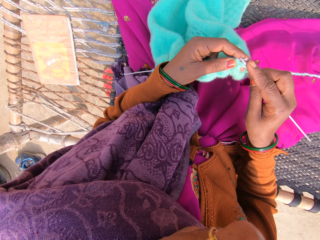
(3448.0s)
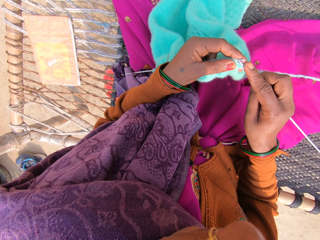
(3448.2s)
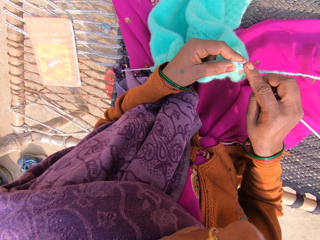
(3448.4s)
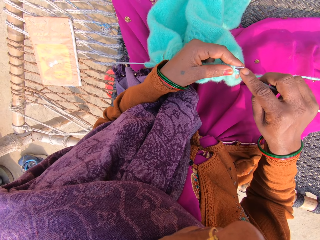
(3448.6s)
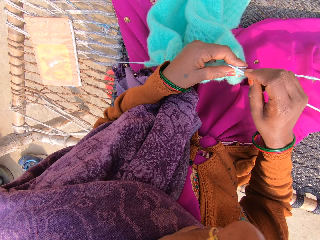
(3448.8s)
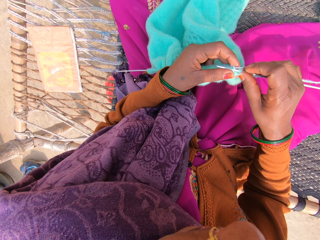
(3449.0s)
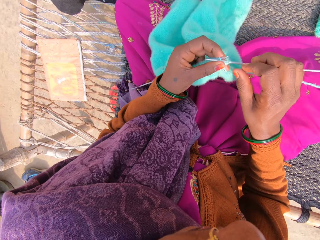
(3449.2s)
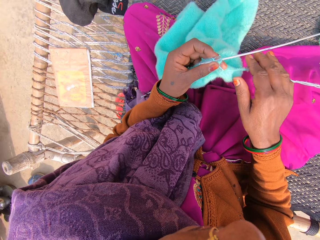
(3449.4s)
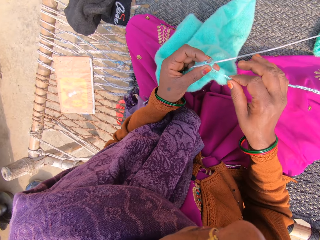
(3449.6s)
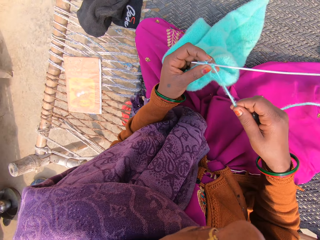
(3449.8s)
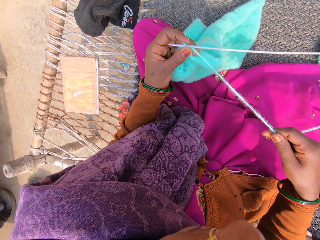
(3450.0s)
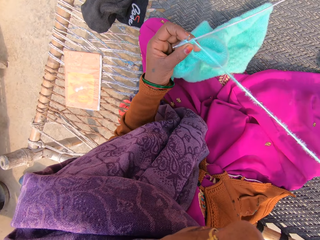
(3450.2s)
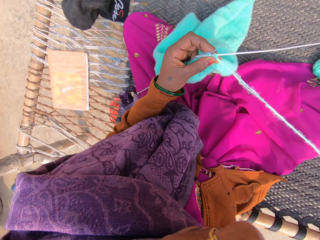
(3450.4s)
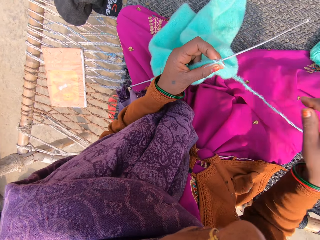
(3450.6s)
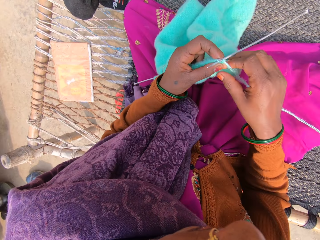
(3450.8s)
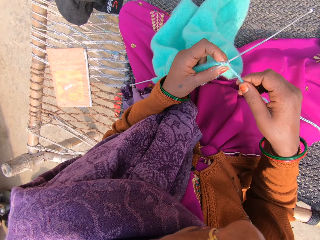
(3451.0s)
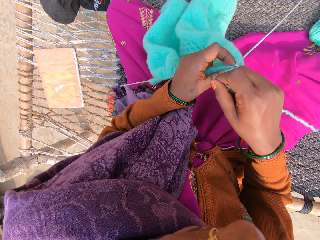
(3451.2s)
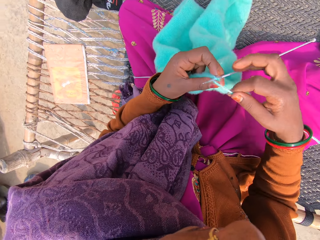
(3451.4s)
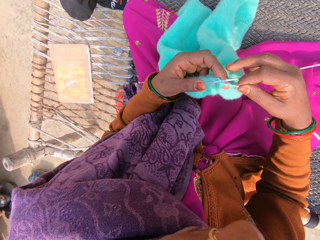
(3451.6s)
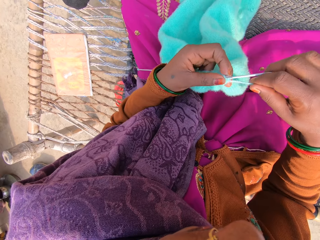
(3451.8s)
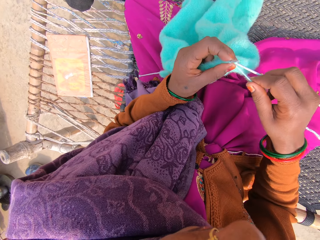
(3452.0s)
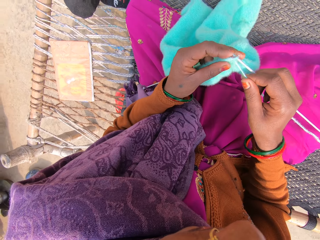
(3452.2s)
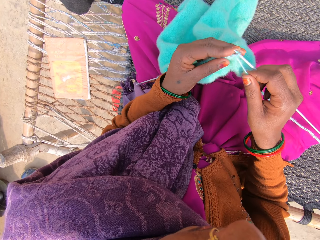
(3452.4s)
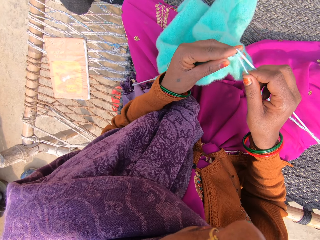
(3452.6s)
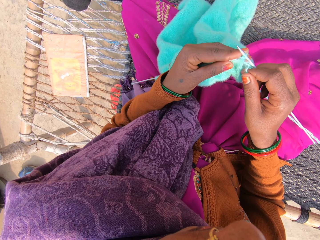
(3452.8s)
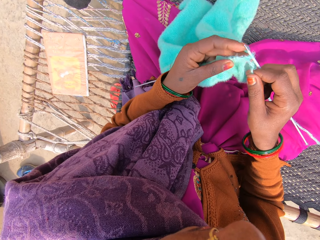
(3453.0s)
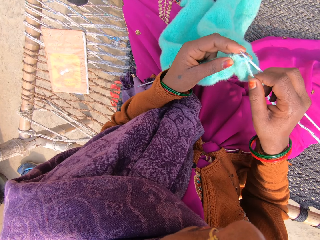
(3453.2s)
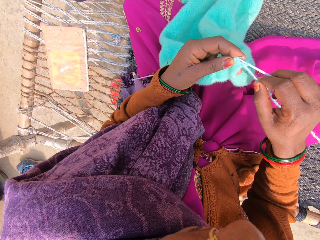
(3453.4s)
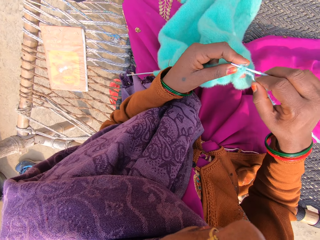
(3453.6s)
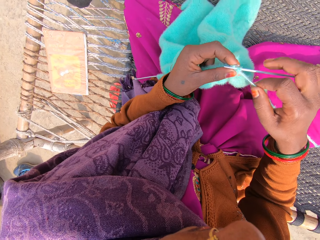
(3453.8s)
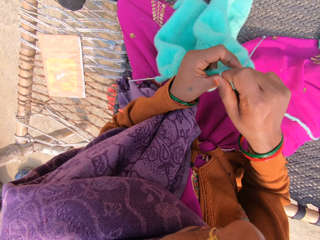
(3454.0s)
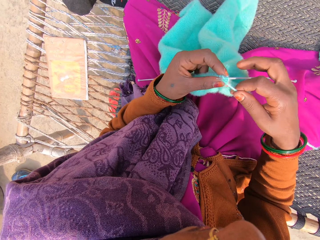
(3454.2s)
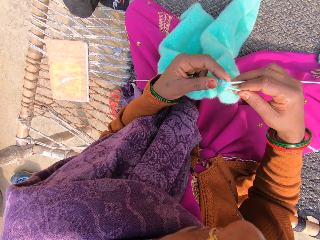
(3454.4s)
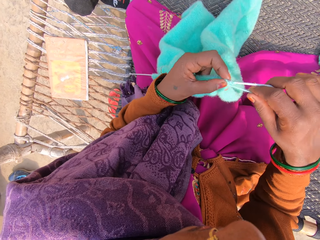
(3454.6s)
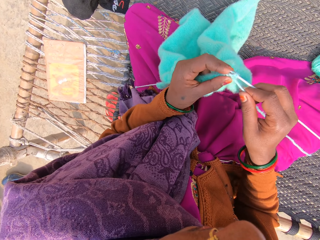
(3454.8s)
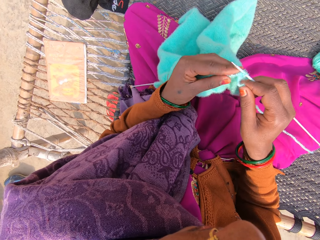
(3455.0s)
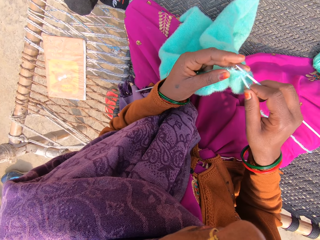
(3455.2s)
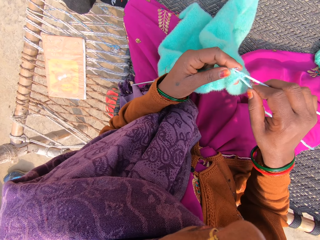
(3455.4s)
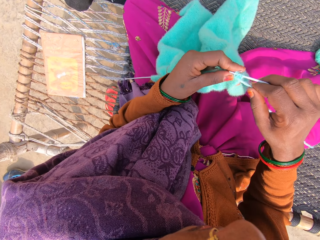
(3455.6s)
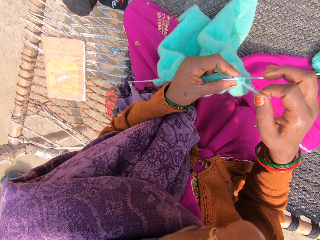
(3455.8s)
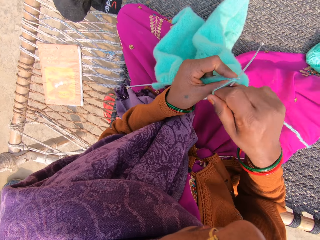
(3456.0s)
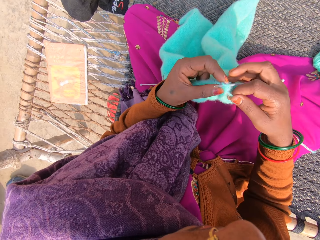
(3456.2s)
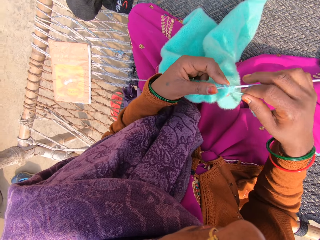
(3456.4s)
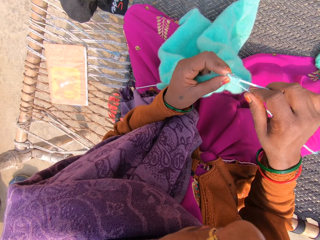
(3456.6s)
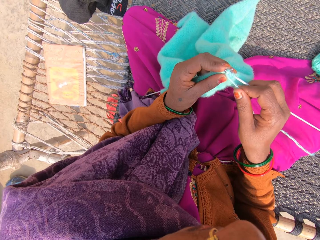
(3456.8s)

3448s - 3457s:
The camera wearer stretches the yarn. They knit with the crochet needle.

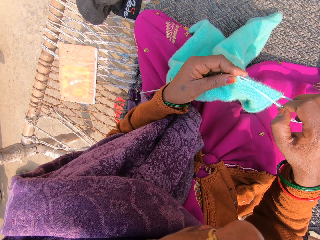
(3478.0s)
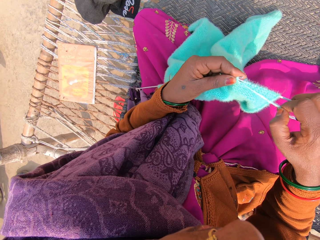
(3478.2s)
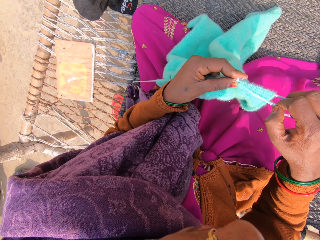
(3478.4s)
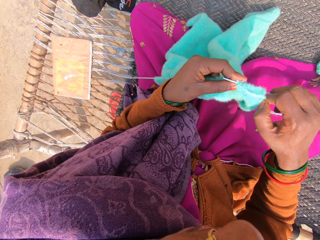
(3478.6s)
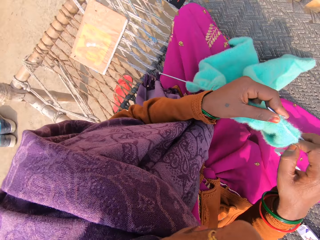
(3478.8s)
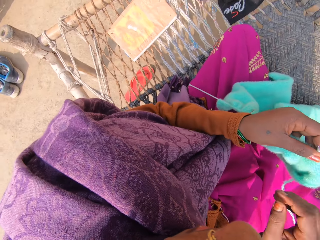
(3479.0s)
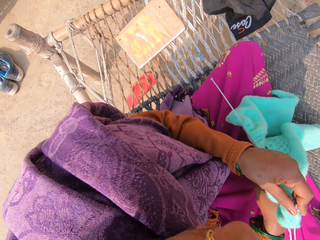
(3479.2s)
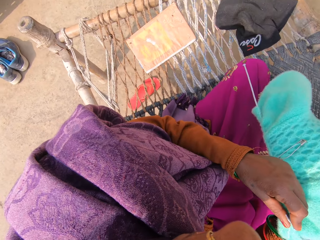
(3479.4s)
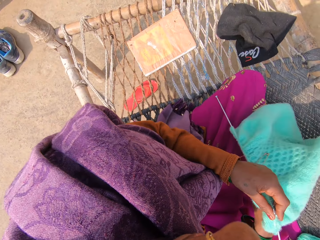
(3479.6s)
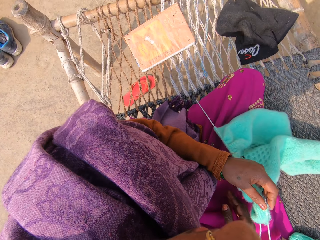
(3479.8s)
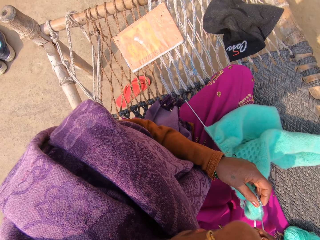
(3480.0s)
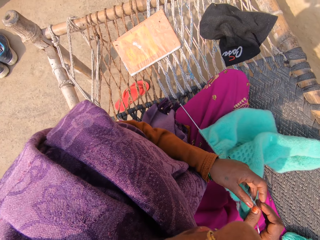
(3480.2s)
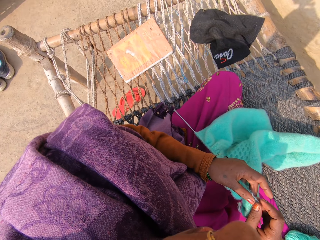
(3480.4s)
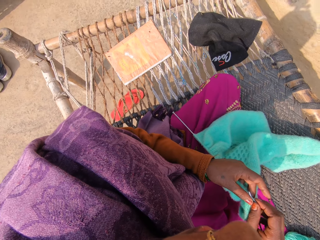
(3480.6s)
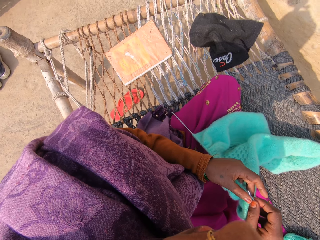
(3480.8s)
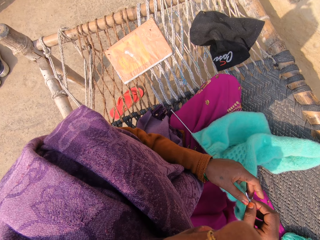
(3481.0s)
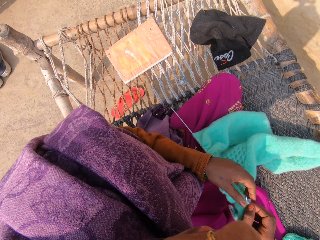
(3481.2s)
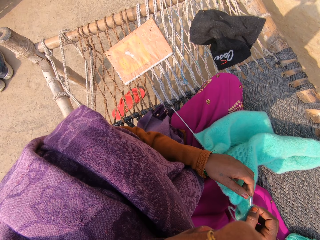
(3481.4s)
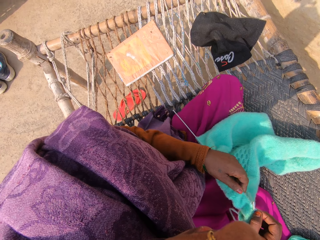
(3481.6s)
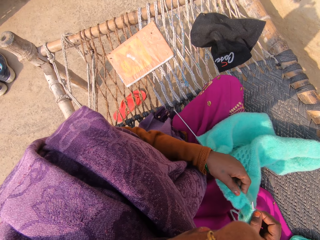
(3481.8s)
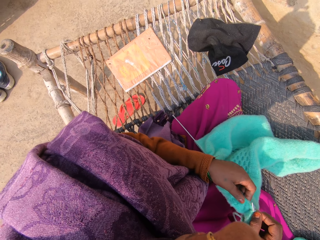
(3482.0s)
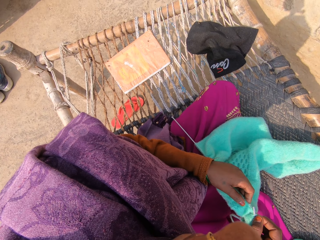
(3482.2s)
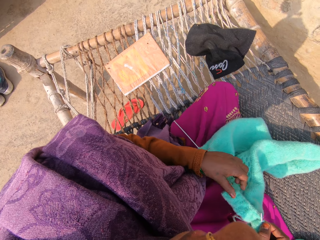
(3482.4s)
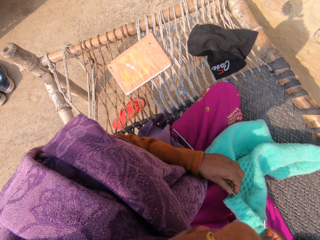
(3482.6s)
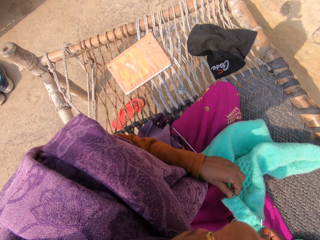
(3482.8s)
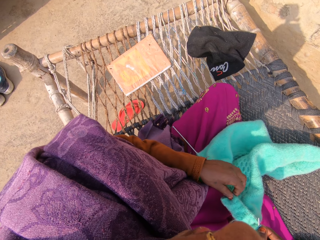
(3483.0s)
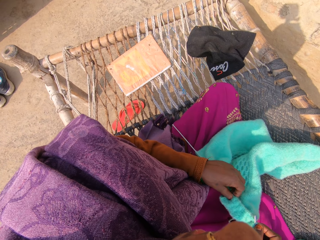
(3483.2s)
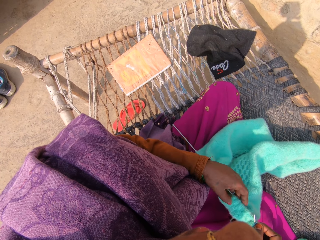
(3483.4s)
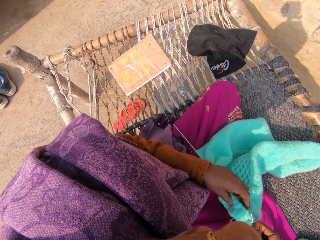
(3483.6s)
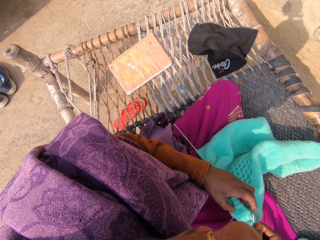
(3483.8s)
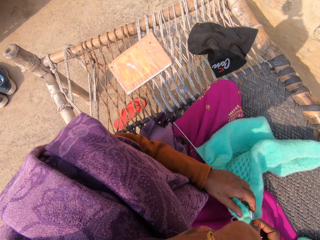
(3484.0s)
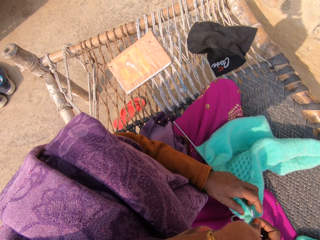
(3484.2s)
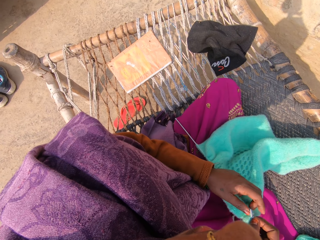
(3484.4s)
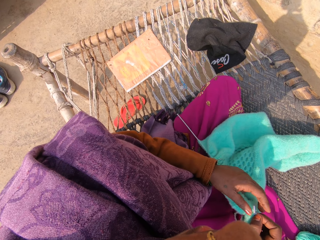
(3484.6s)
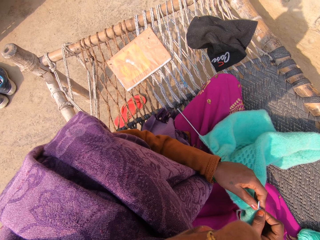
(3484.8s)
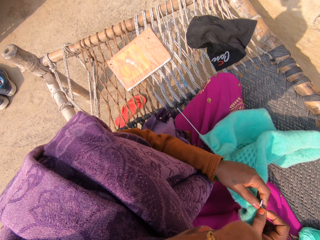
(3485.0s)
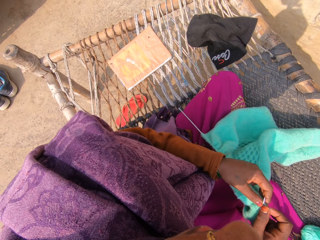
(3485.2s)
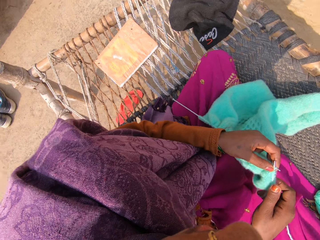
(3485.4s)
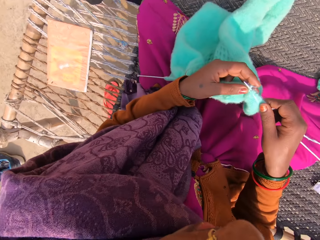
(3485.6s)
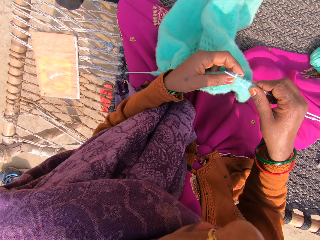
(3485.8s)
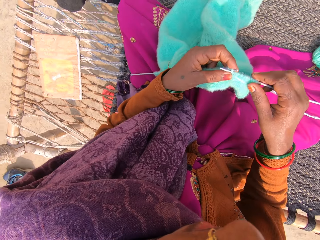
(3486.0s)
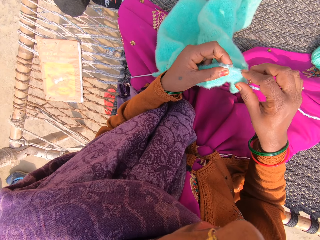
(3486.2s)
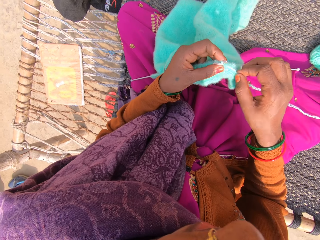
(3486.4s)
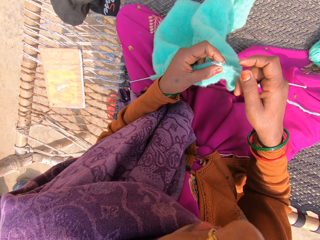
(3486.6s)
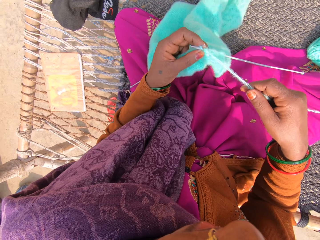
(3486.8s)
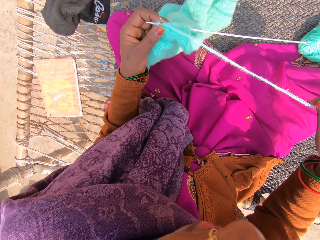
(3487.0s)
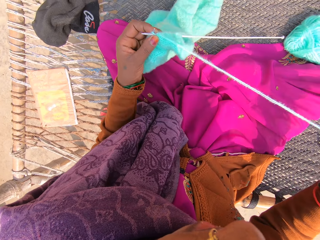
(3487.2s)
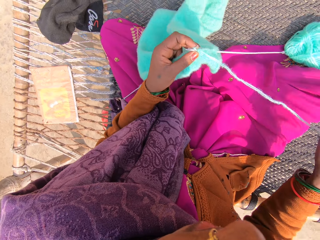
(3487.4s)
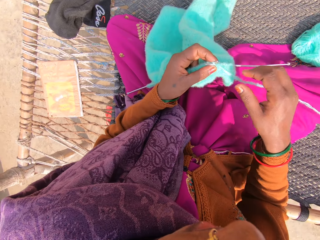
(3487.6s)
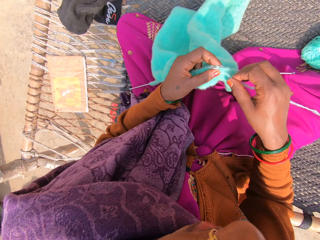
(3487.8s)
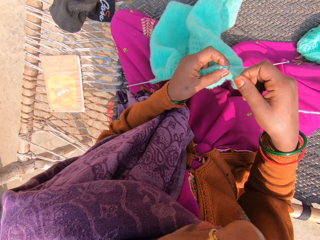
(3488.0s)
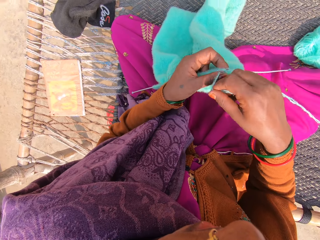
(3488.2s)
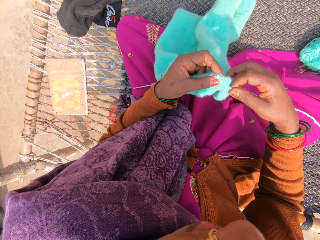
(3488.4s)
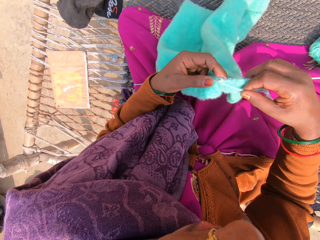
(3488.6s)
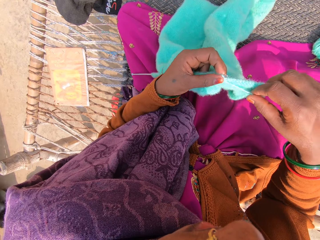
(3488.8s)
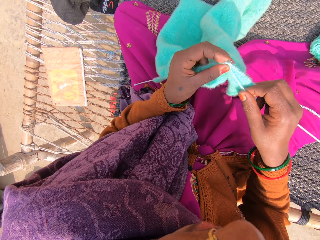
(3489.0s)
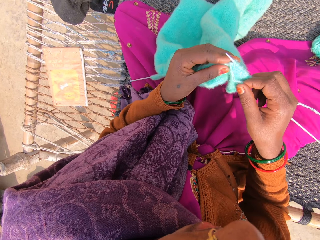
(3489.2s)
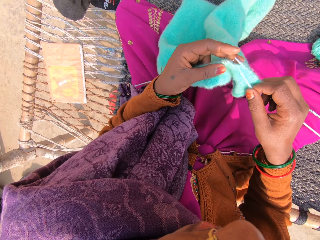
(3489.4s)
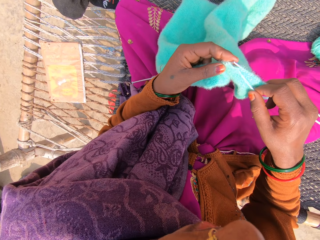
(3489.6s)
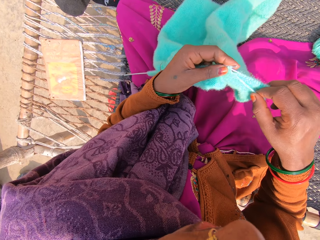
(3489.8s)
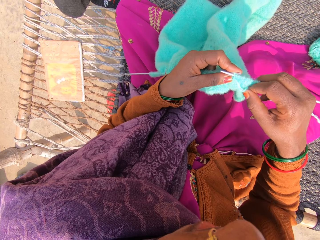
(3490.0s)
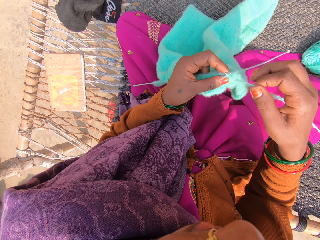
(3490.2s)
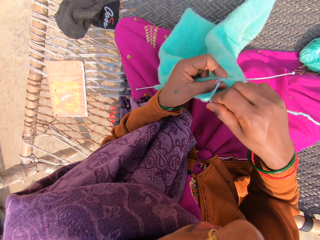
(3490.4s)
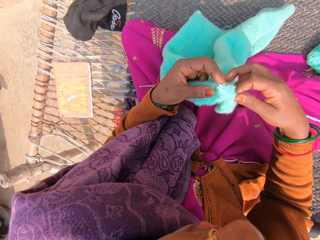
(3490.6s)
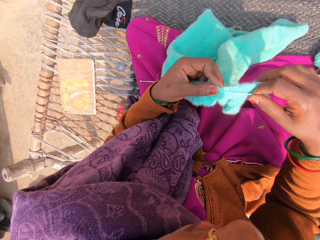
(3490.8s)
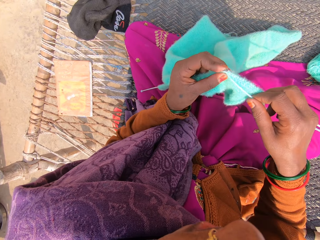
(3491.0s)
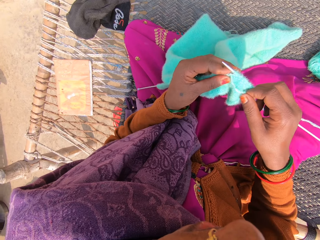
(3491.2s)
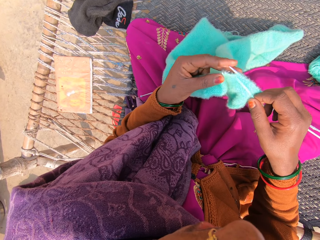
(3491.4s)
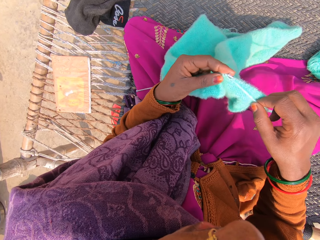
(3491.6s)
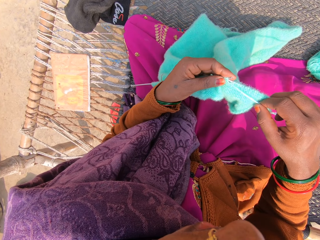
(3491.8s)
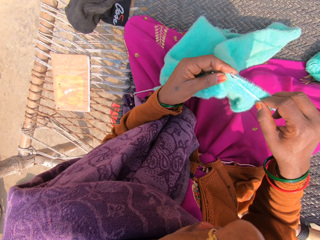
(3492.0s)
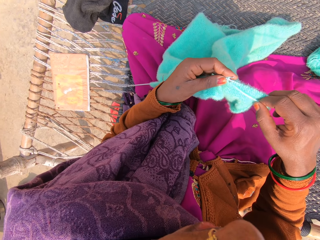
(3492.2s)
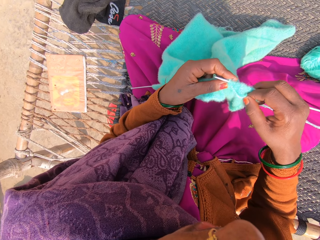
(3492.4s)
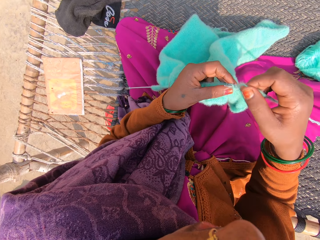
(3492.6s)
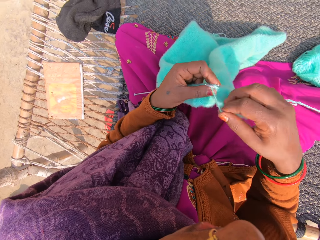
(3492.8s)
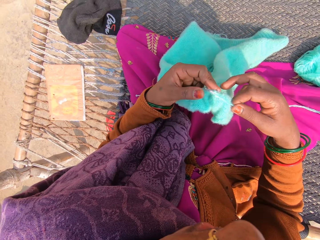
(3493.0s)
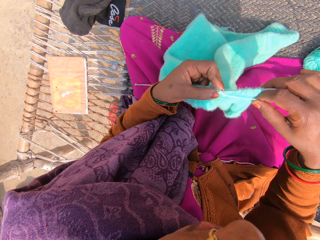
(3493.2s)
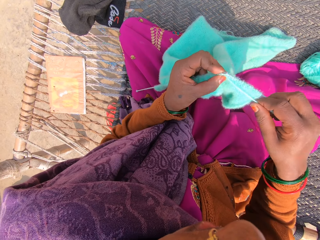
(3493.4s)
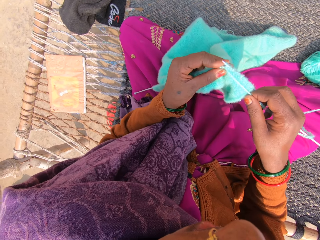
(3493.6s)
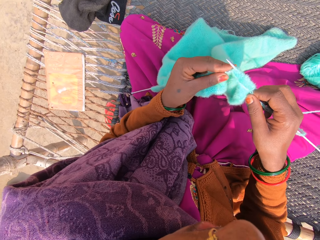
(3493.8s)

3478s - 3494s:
The camera wearer converses. They pull the woolen fabric on the knitting needle. They pull the yarn. They knit with the knitting needle and the yarn.
